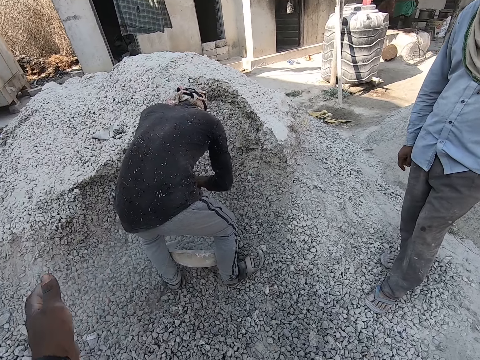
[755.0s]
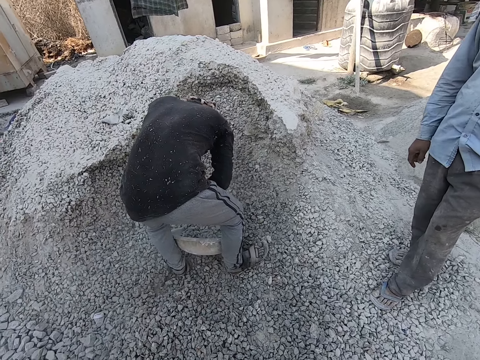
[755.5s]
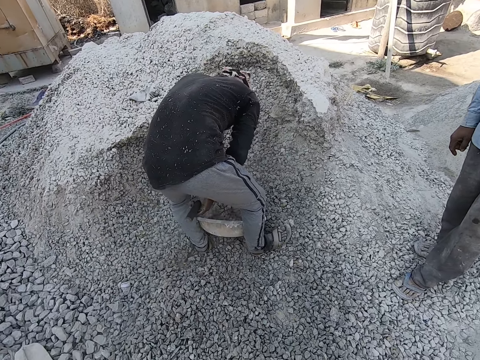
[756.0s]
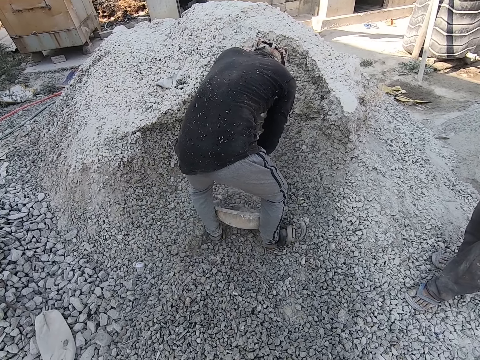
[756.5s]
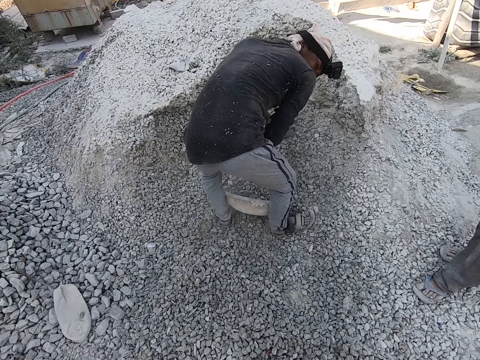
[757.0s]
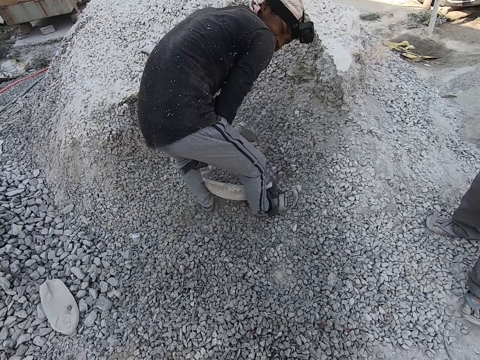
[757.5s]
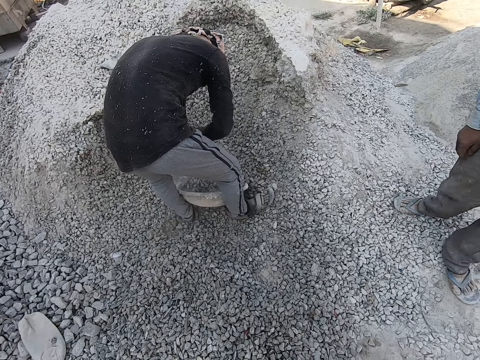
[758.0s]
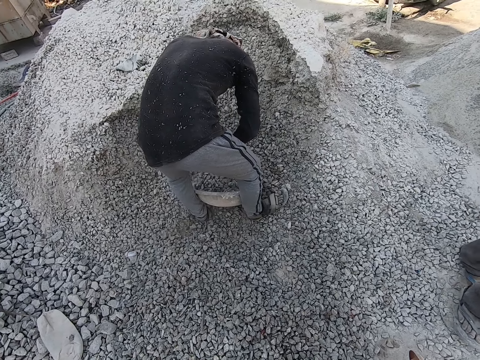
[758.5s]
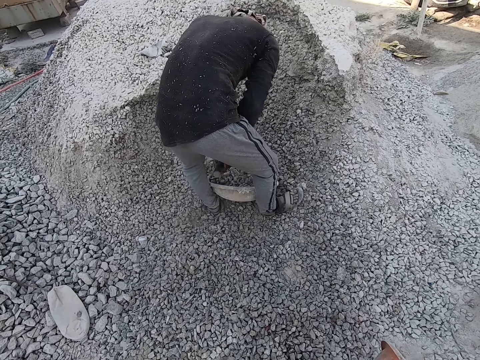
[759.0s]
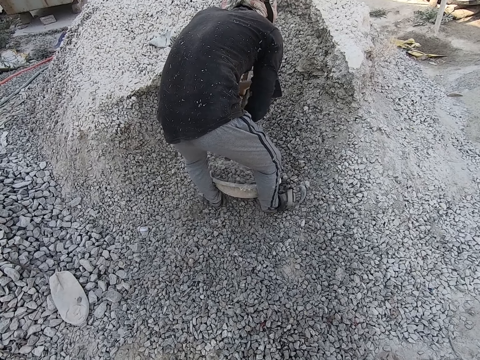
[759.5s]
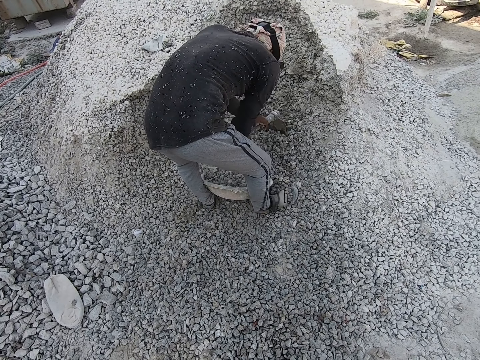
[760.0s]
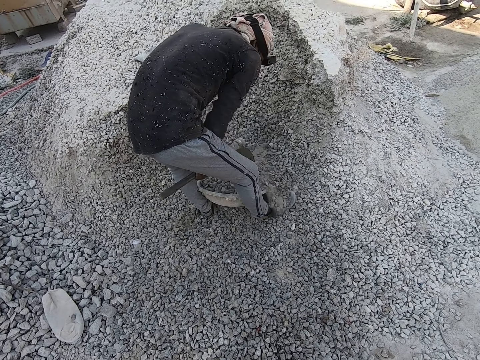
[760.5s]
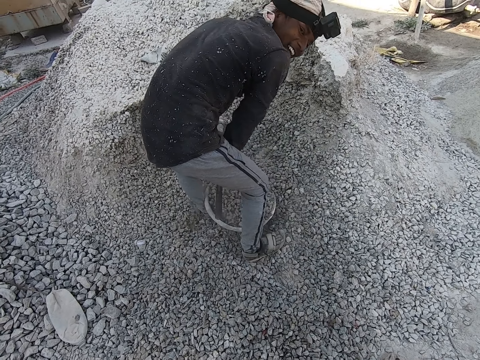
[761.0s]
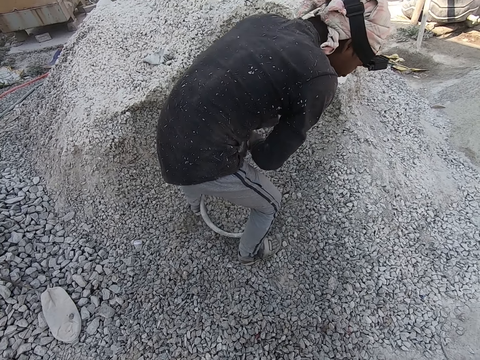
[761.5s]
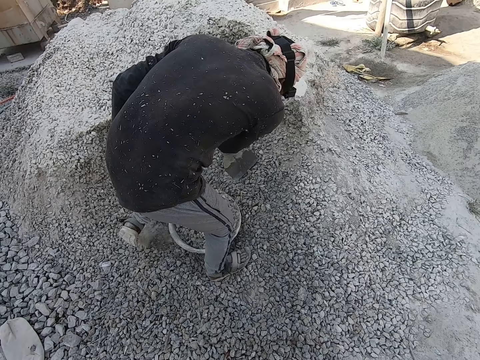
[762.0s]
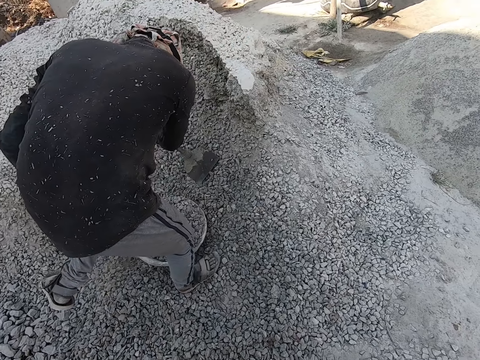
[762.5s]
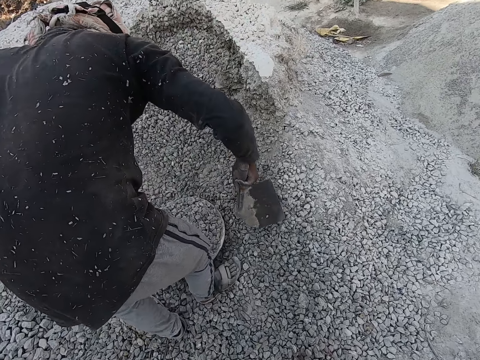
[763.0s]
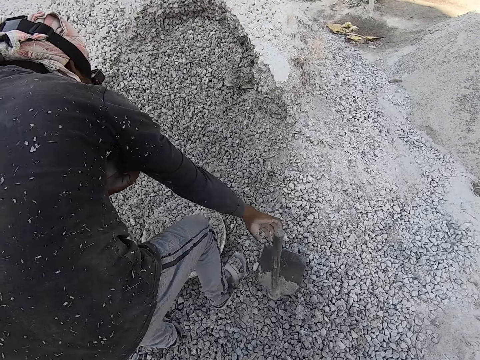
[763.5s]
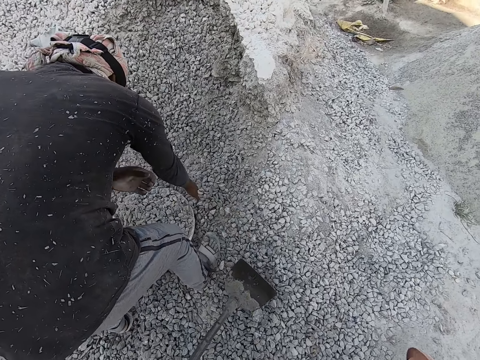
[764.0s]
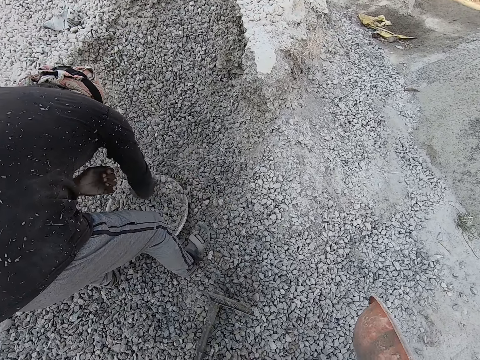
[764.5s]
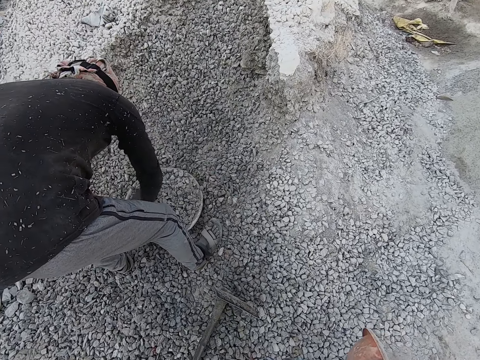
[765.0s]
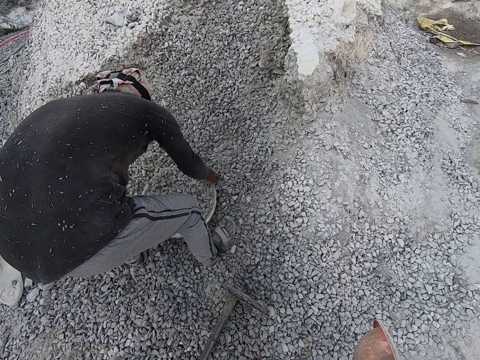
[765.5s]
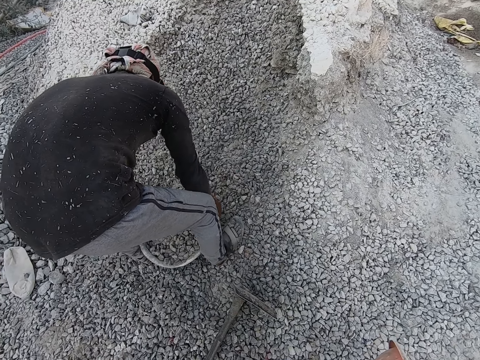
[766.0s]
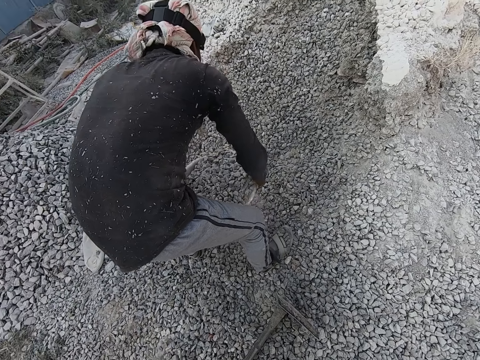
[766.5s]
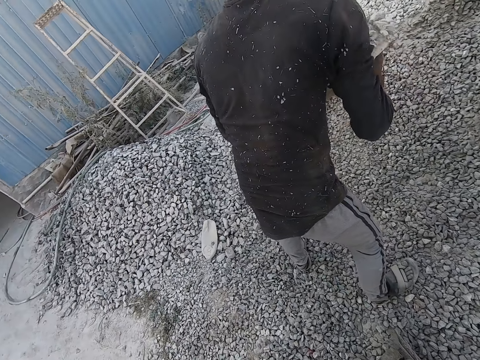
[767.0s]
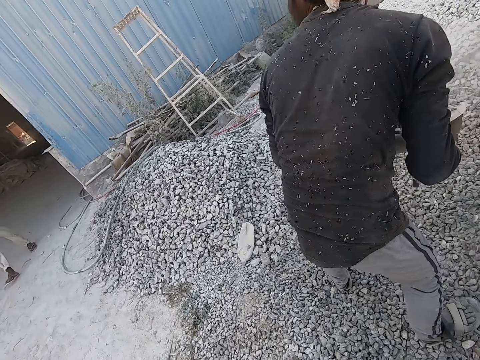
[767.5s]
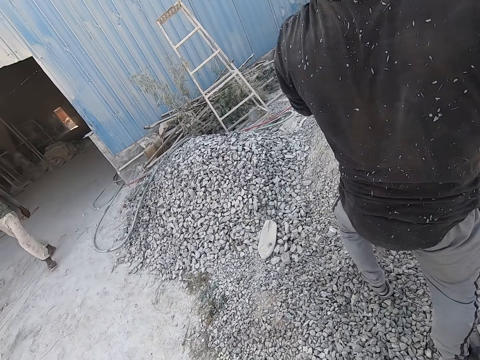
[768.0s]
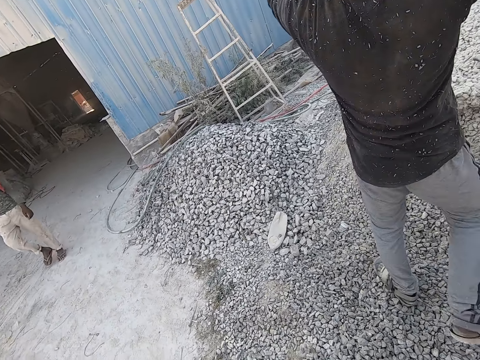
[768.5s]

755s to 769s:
The camera wearer converses with a man. The man puts small rocks in a bucket or head pan and puts down a shovel. The man adjusts his sleeve with his left hand. The man carries the head pan full of small rocks on his head with his hands.

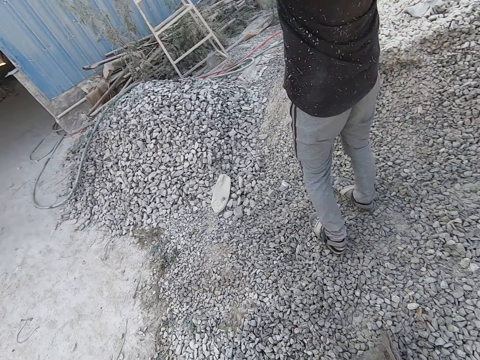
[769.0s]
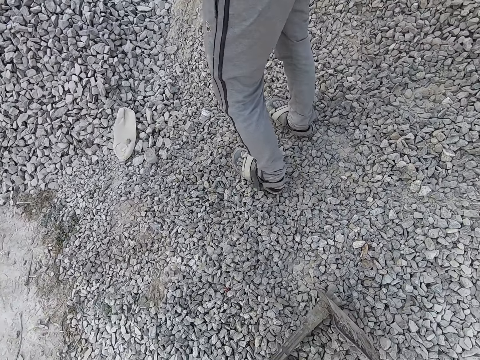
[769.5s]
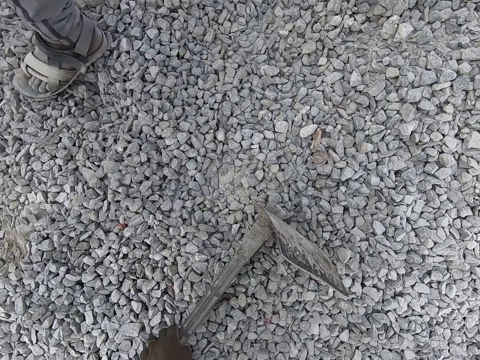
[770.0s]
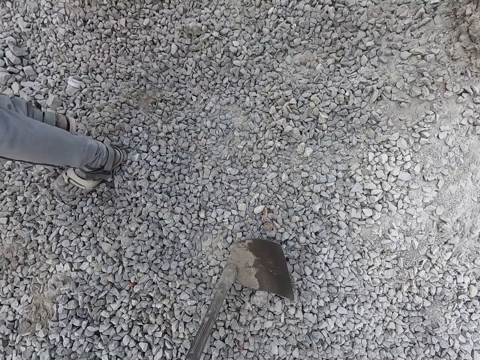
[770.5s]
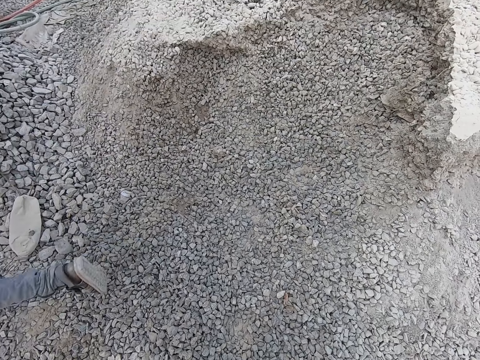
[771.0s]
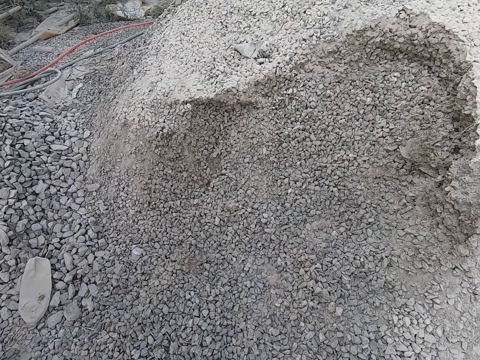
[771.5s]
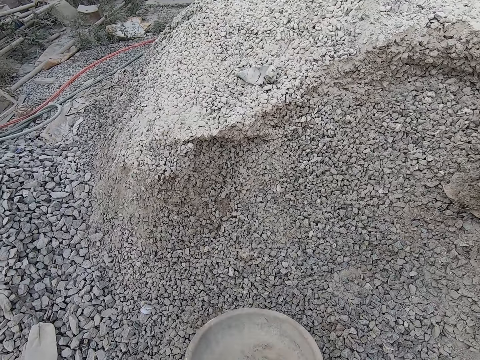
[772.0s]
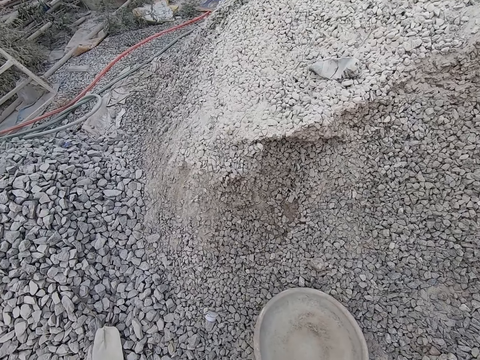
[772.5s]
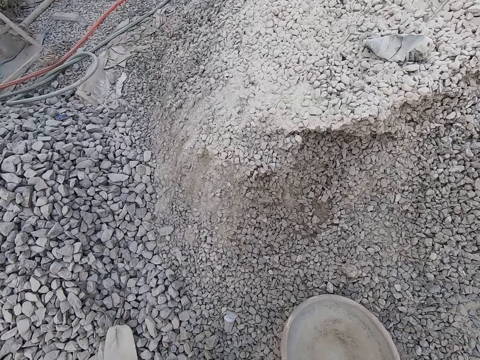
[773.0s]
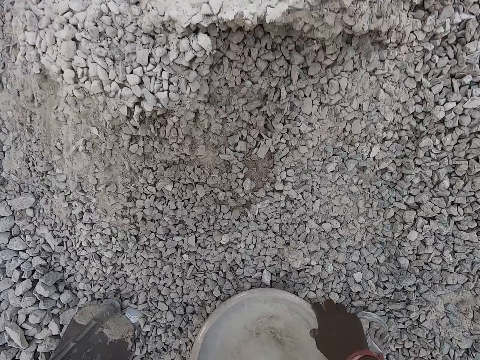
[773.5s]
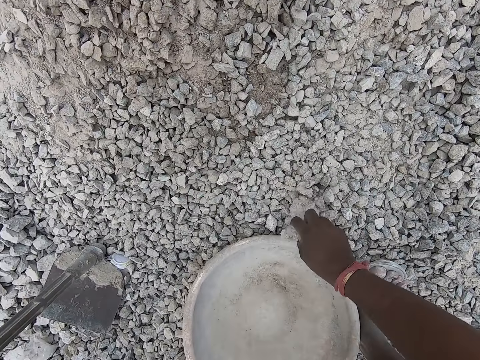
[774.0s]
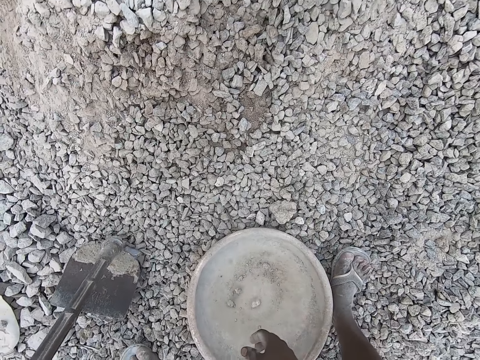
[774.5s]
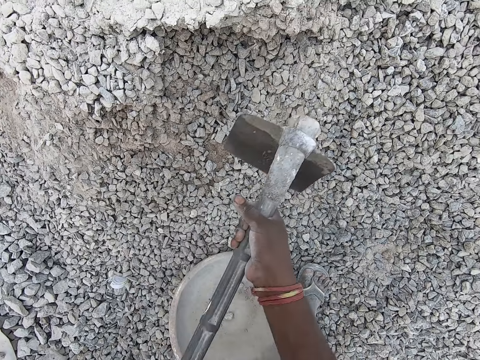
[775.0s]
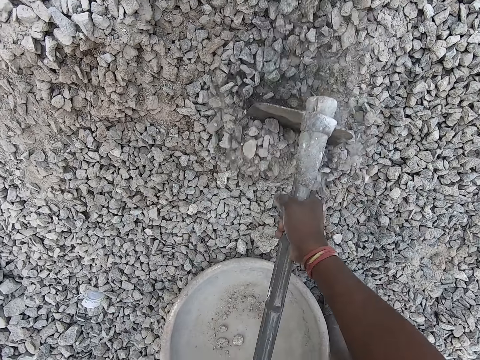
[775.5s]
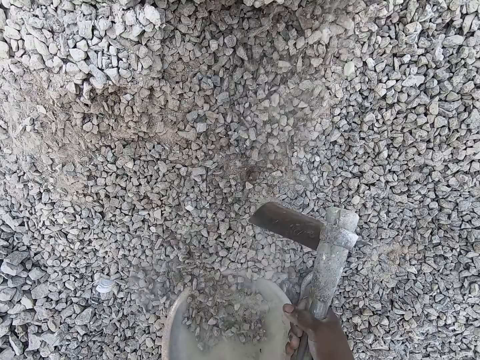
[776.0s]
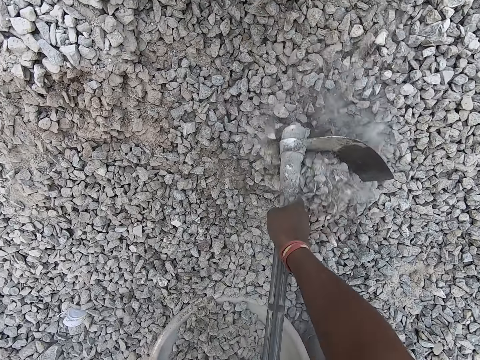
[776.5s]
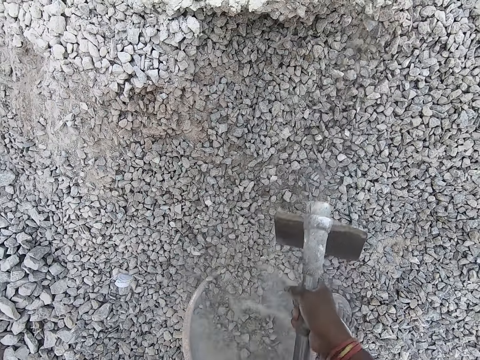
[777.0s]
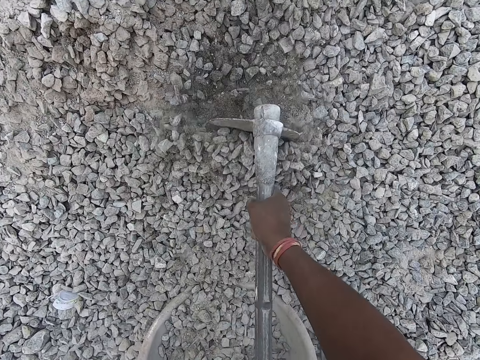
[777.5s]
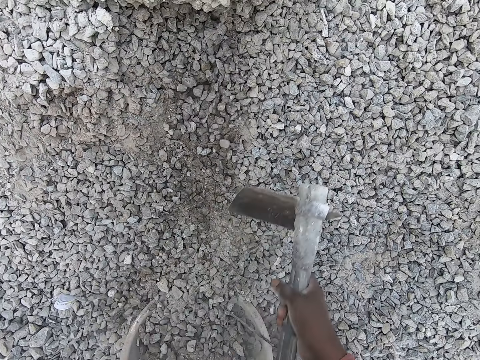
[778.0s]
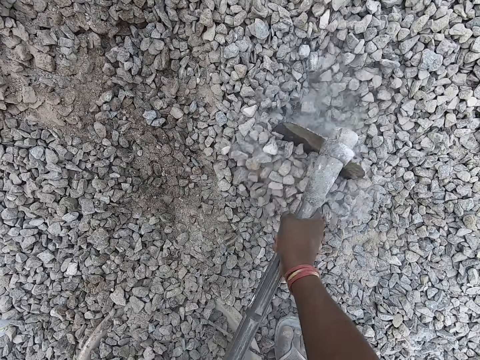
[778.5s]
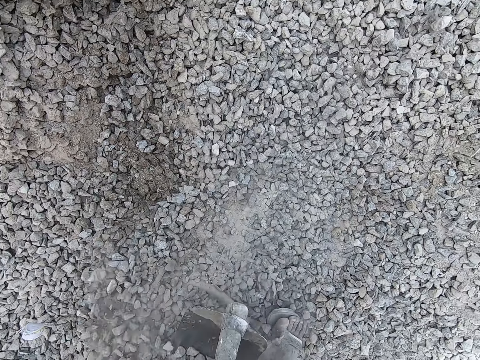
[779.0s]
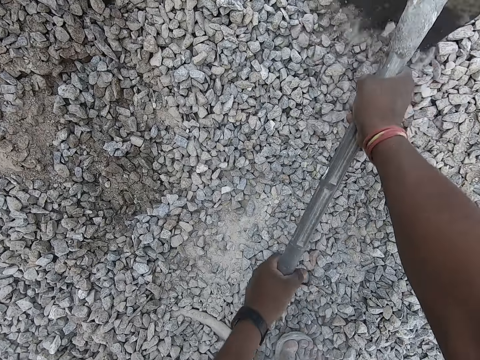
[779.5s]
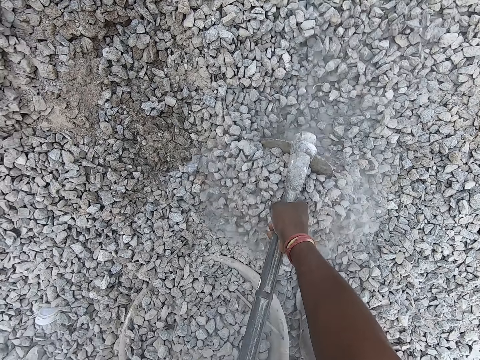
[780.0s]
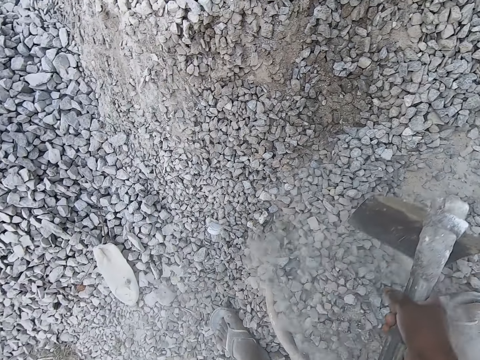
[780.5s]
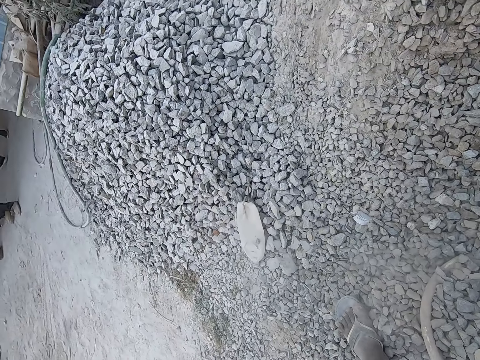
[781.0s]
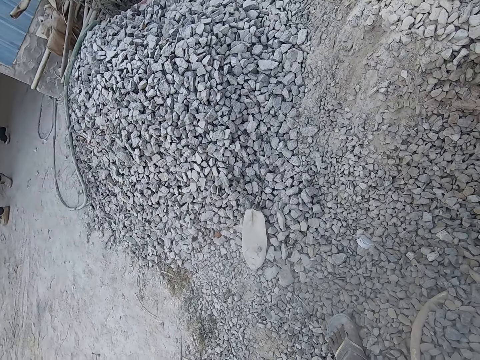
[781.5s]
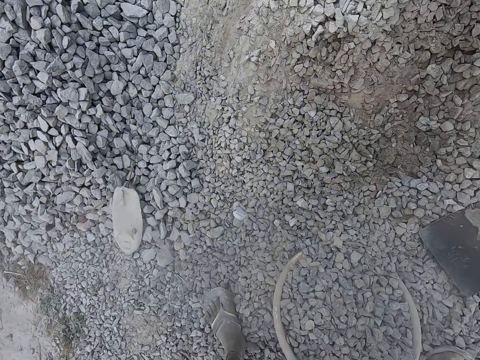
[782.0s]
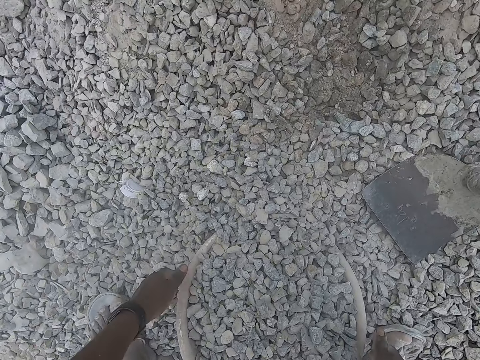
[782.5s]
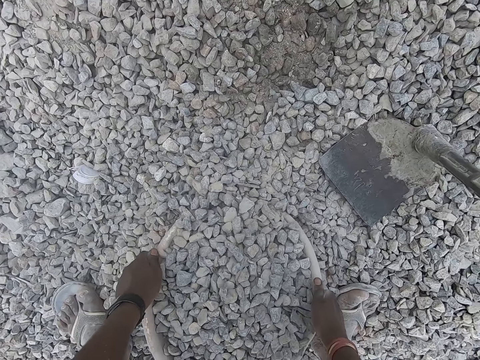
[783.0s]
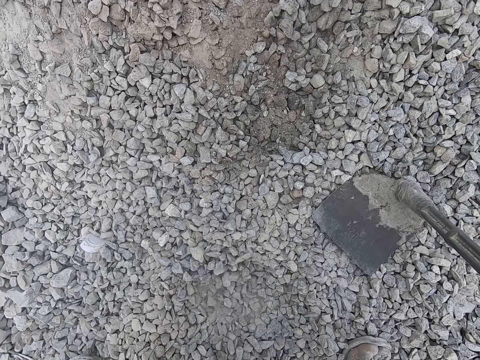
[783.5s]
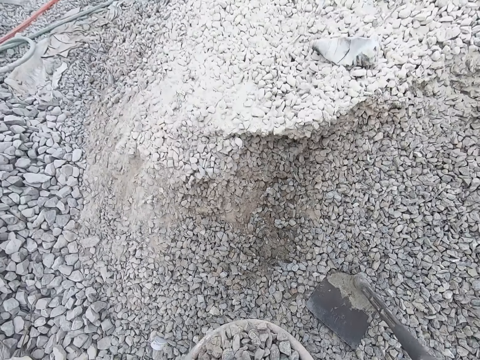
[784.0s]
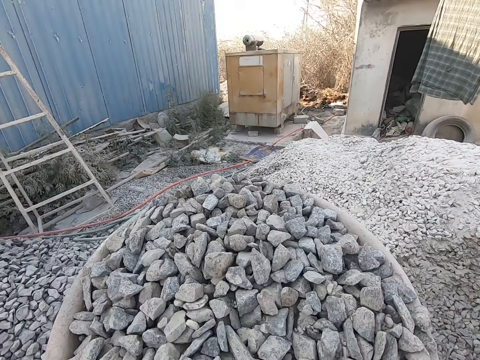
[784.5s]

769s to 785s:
The camera wearer picks up a shovel or hoe. He puts down a bucket or bowl. He picks up a small stone and puts the small stone in the bucket. He packs gravel from the ground into the bowl with the hoe in his hands. He puts down the shovel. He carries the bowl on his head with his hands.
